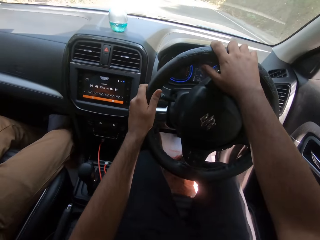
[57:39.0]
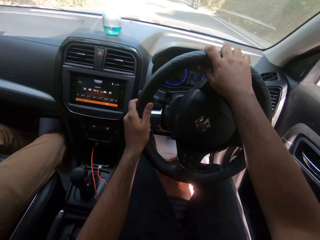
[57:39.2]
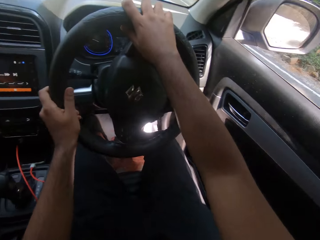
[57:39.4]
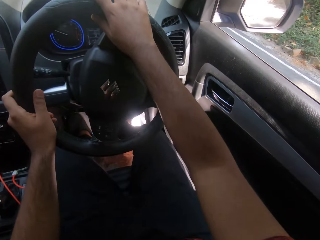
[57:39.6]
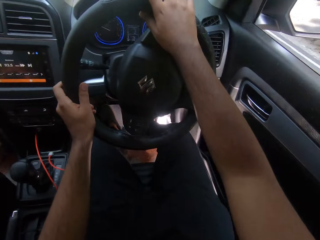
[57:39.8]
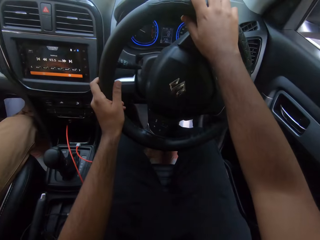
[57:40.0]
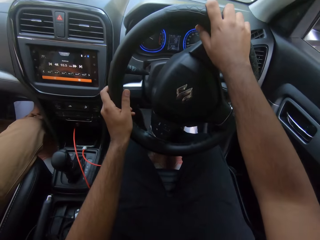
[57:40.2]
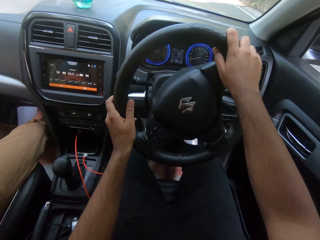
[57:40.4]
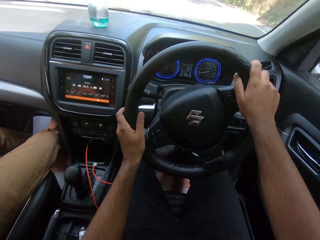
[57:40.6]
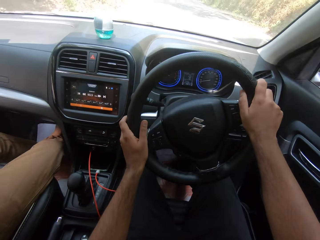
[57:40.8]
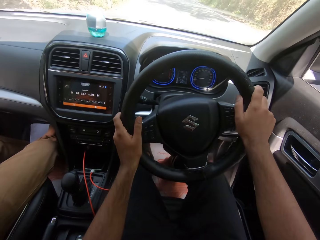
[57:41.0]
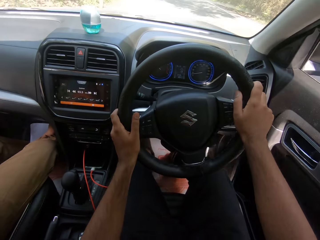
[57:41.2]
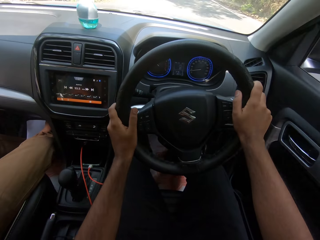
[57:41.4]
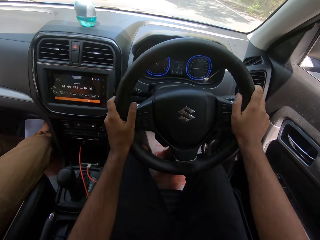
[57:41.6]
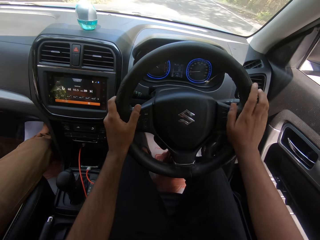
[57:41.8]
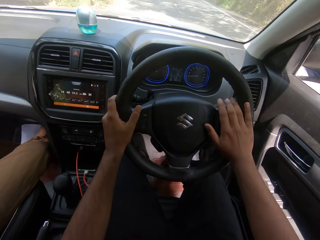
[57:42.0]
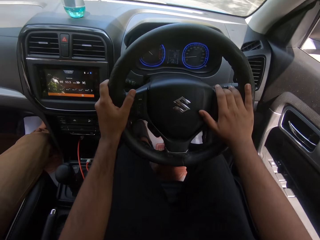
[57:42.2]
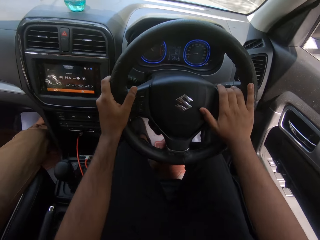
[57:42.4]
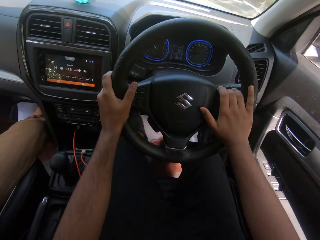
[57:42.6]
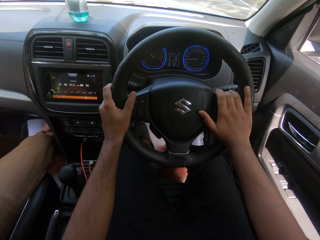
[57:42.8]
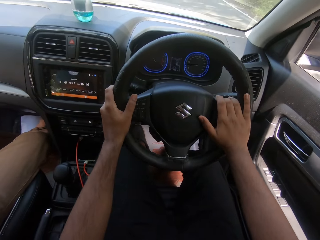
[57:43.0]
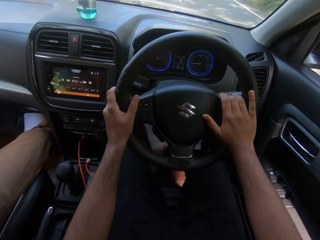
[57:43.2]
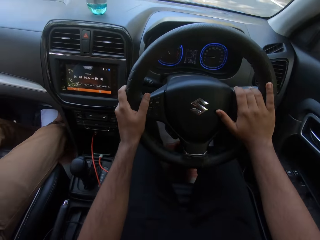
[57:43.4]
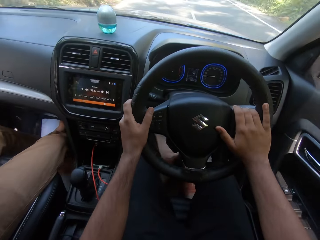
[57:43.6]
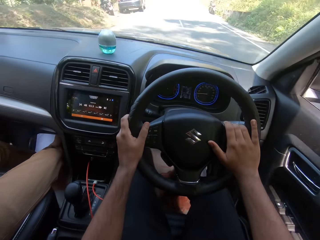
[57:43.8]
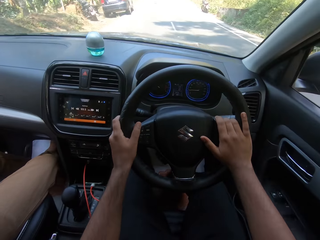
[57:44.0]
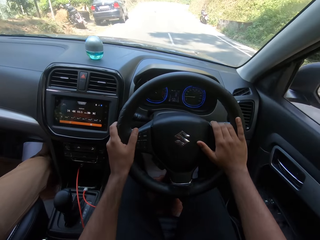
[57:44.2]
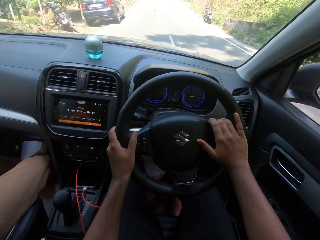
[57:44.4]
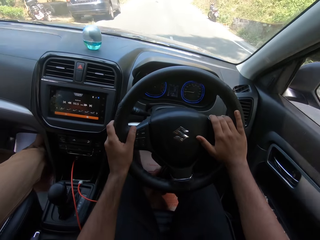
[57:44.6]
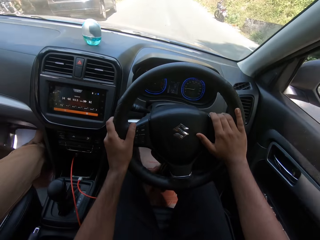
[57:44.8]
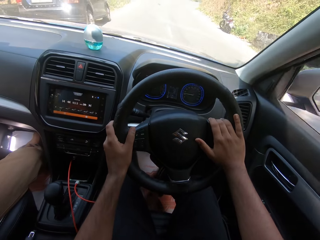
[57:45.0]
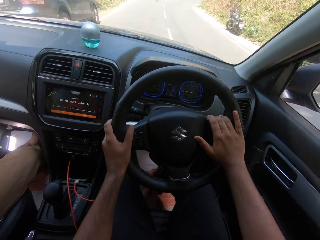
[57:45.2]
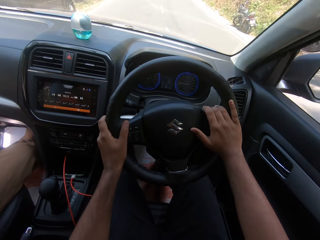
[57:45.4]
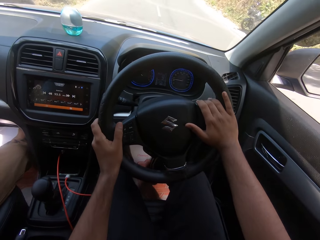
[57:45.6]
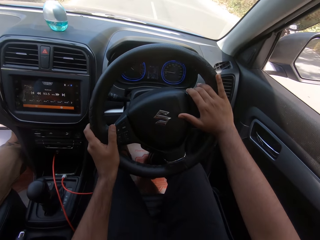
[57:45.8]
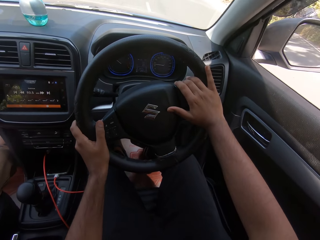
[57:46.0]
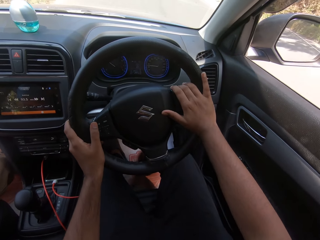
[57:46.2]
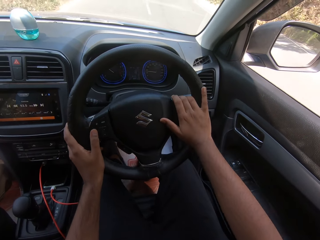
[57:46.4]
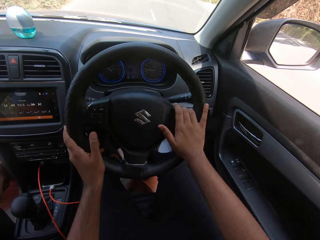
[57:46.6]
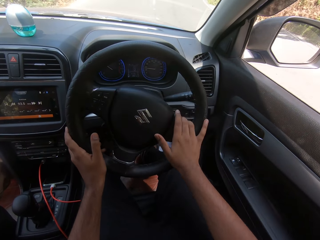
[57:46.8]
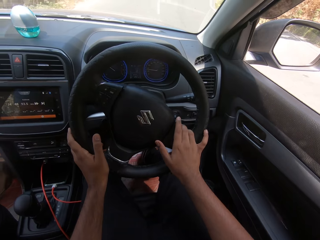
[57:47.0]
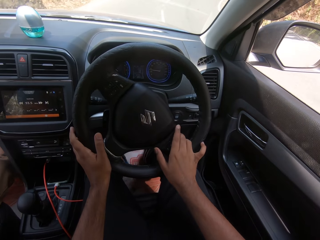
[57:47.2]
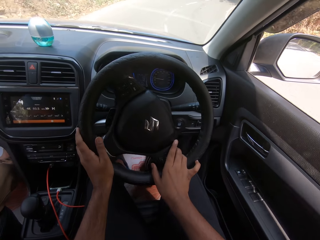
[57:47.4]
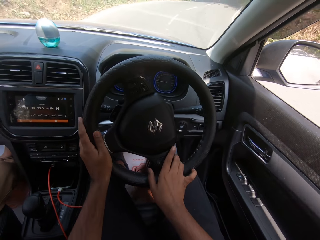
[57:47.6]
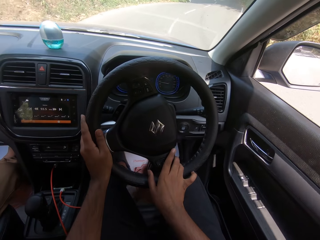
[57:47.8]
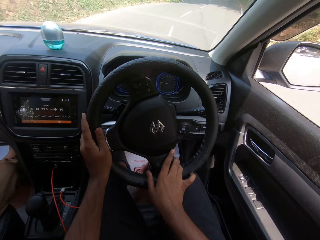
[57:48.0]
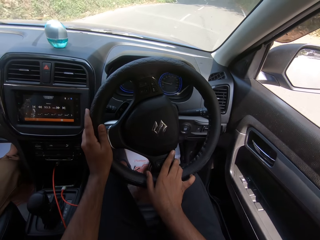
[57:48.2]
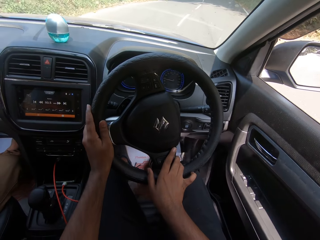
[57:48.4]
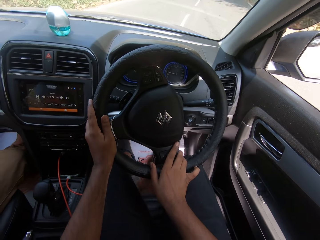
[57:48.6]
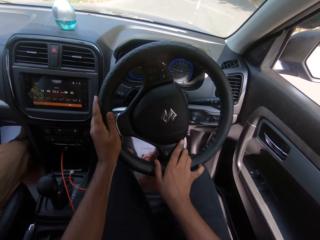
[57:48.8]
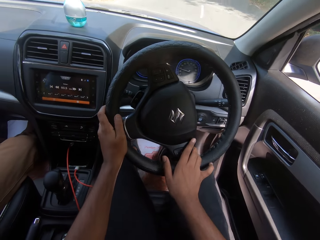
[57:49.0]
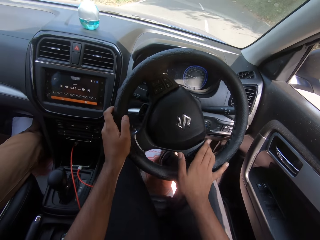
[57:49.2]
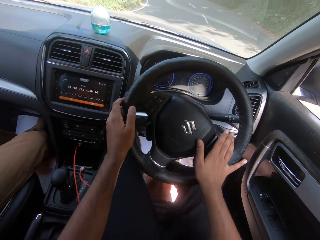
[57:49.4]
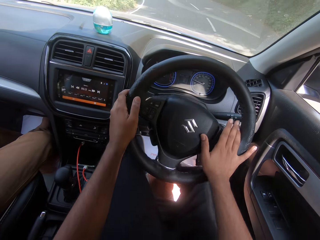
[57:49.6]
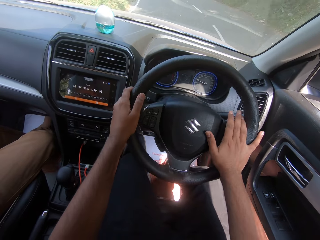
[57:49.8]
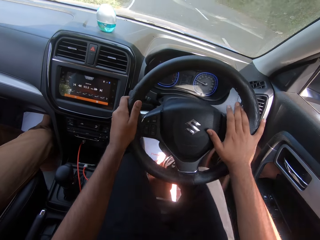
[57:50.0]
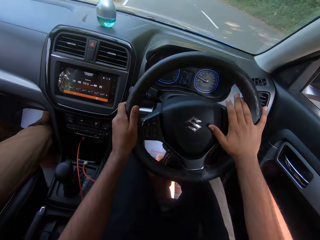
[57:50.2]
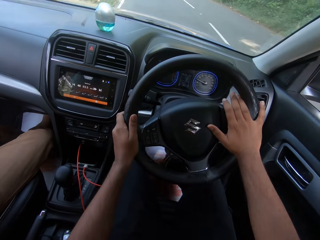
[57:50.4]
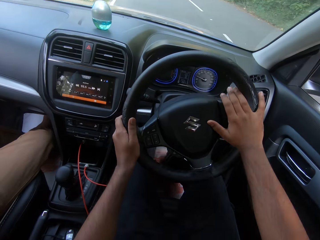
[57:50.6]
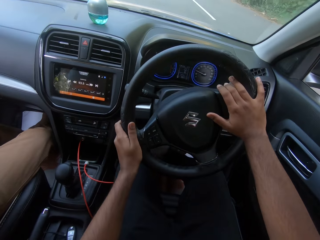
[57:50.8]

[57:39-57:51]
The camera wearer drives past a blue car. They drive past a motorcycle.

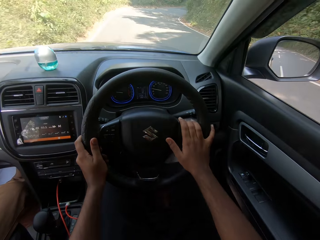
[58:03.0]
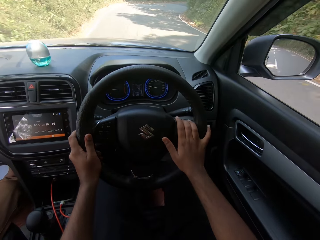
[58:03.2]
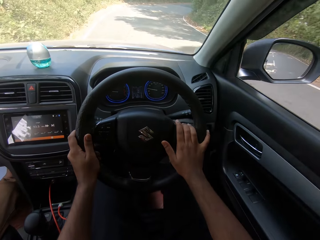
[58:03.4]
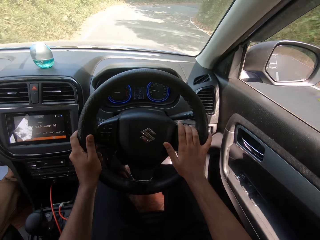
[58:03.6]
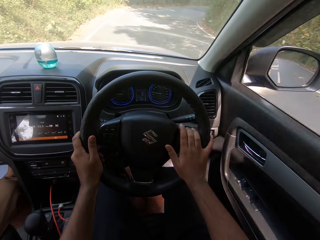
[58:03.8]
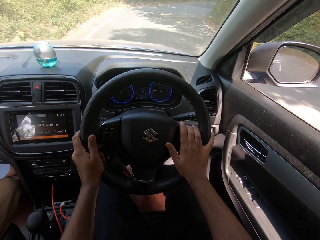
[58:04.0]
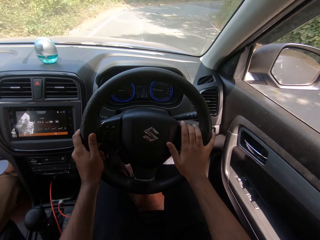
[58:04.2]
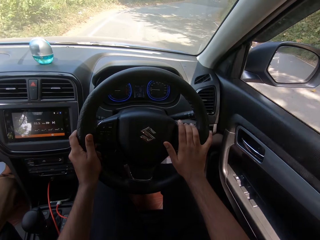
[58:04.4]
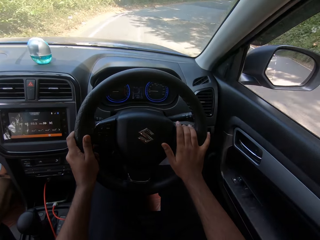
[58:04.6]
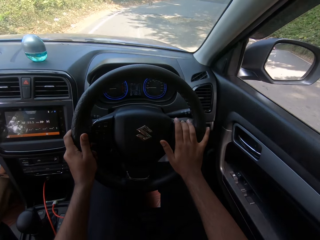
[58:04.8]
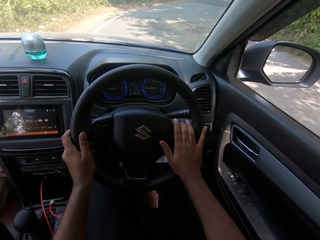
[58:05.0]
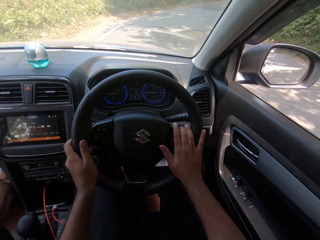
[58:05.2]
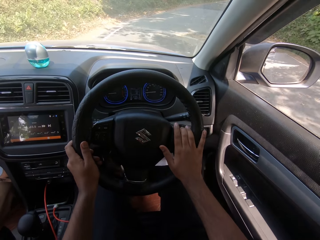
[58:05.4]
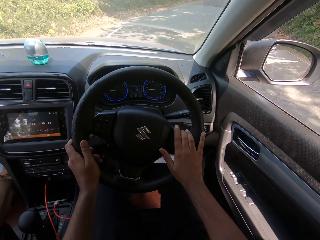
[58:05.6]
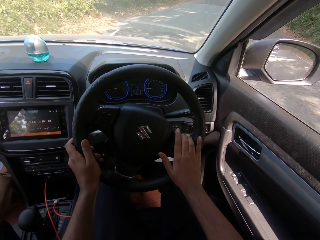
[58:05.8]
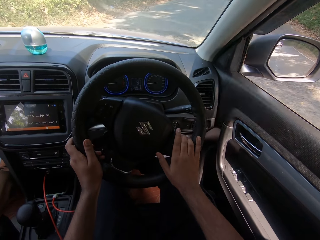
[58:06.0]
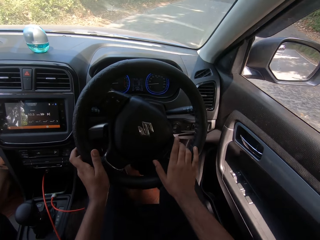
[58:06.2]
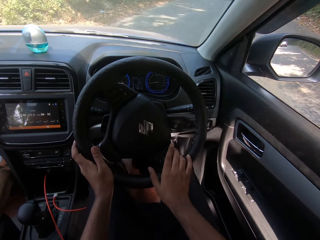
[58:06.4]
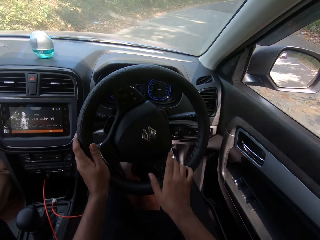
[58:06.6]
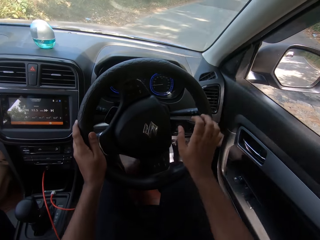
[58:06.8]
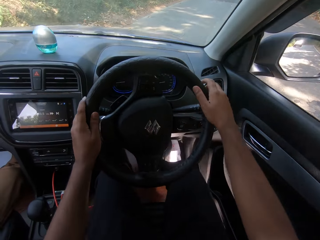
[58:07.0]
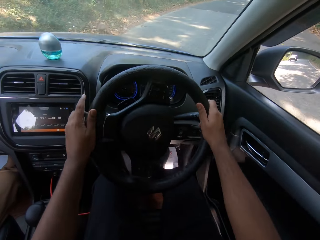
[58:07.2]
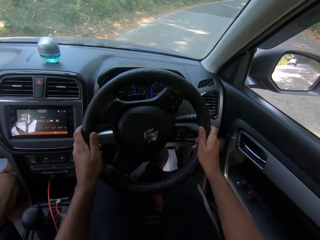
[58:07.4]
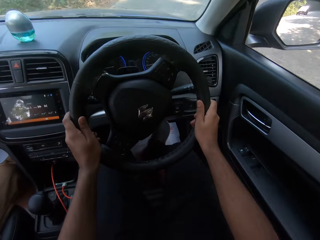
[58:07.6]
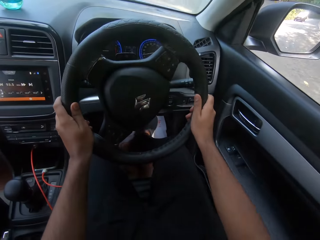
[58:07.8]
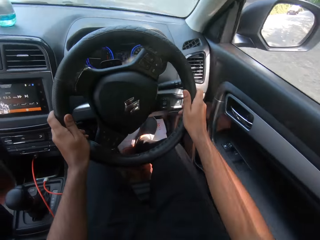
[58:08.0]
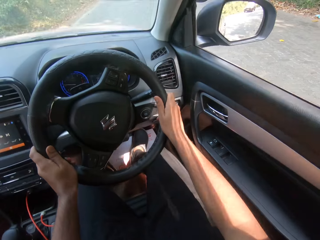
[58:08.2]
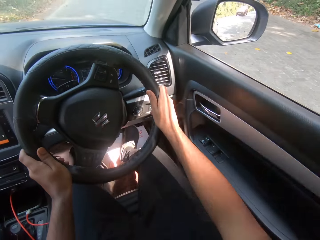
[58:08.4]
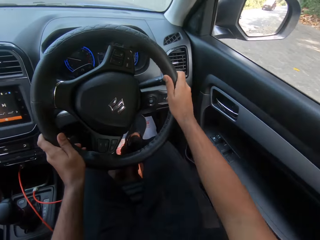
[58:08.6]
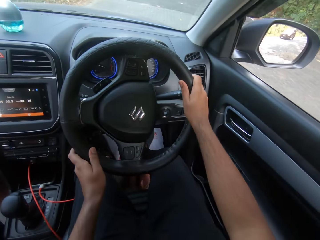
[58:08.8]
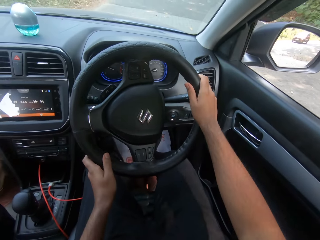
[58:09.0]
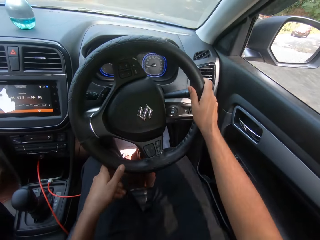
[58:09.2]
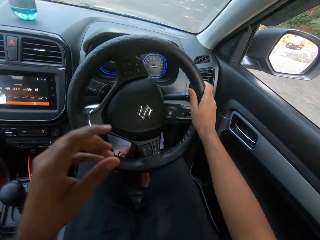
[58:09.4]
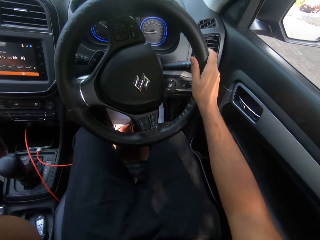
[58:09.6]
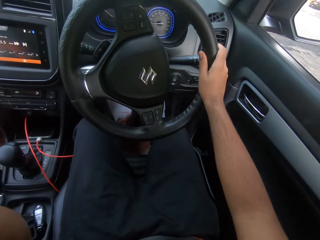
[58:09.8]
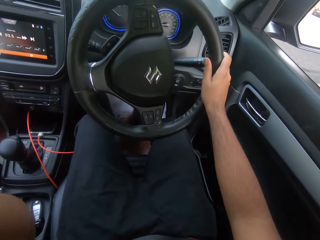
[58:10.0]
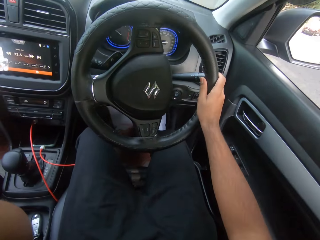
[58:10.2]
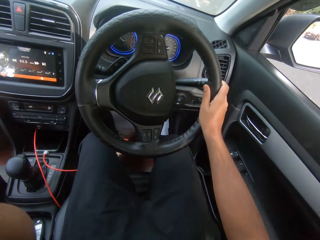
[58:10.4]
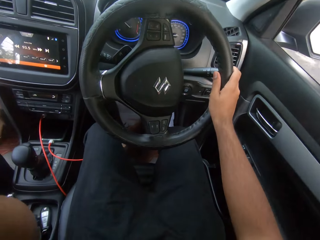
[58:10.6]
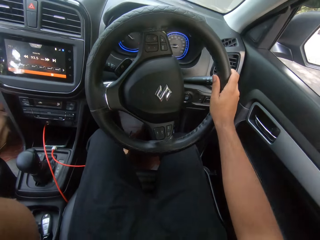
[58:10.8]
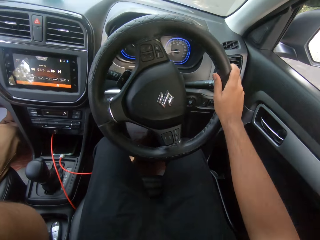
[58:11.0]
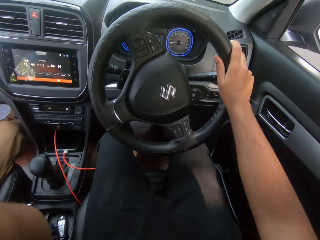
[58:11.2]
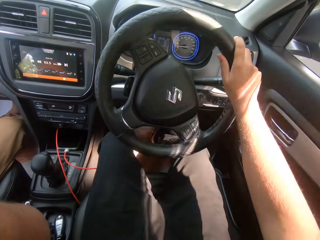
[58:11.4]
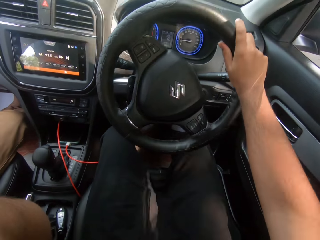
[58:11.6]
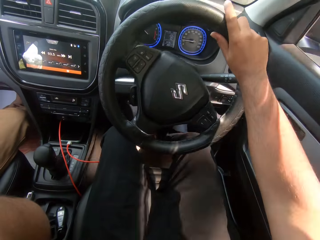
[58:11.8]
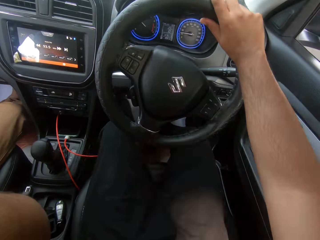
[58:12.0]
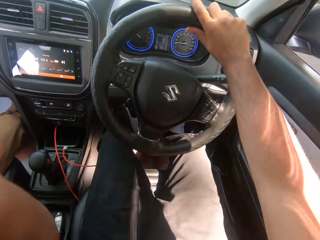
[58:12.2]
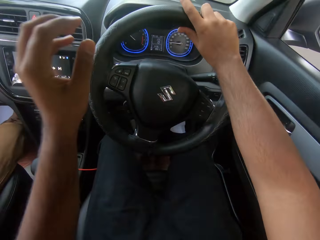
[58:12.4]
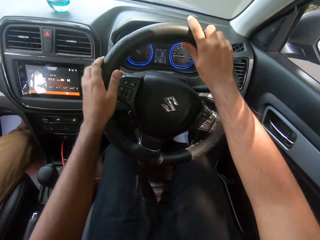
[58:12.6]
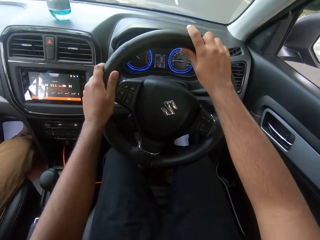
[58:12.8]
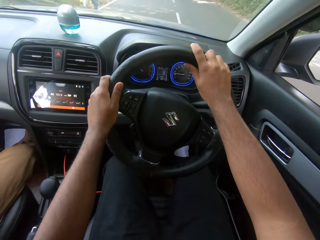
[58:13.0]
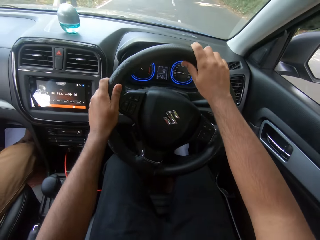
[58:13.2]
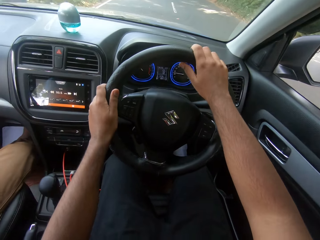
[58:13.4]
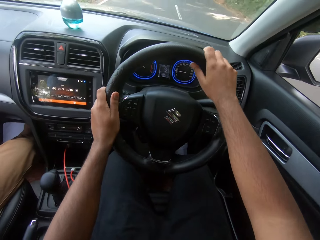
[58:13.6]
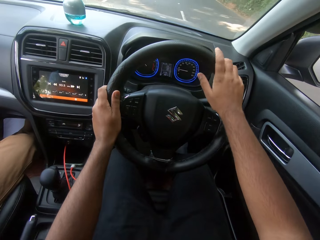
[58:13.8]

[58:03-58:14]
The camera wearer interacts with a man. He interacts with the man again. He removes his left hand from the steering of the car. He adjusts a camera with his left hand. He drives the car with his right hand. He interacts with the man. He drives the car with both hands.
